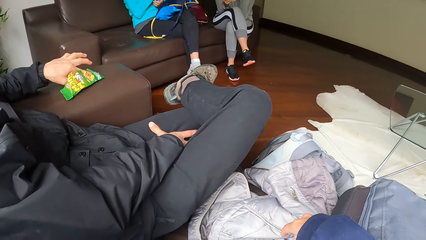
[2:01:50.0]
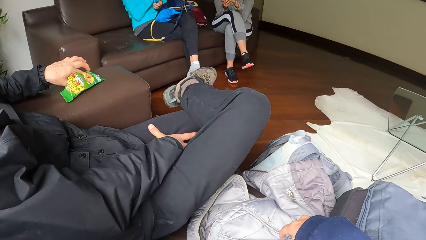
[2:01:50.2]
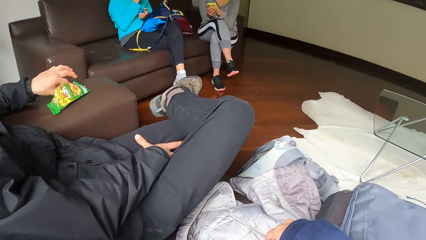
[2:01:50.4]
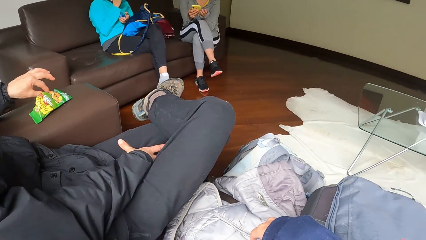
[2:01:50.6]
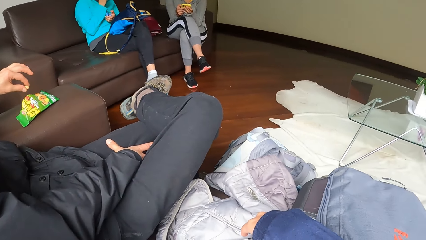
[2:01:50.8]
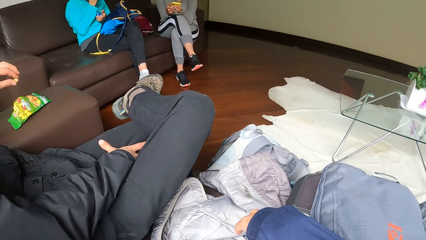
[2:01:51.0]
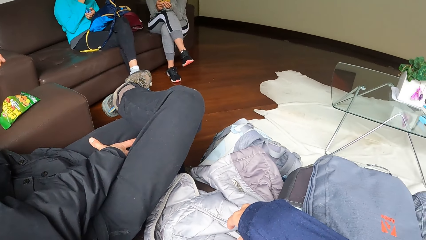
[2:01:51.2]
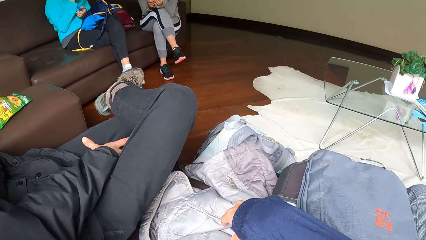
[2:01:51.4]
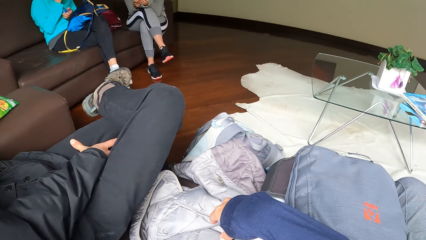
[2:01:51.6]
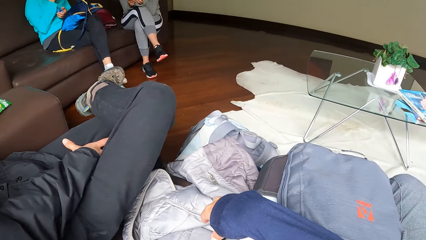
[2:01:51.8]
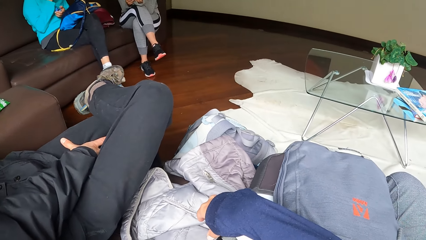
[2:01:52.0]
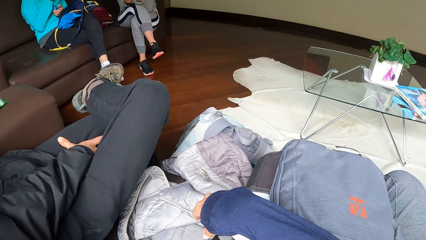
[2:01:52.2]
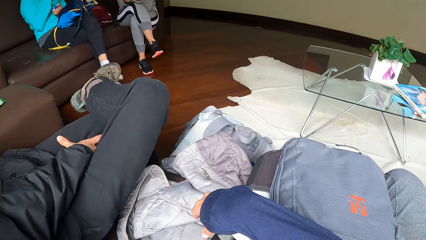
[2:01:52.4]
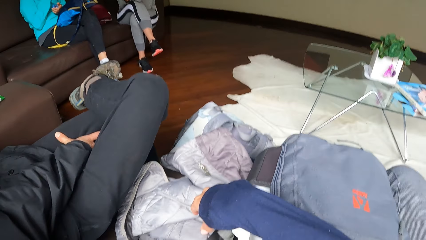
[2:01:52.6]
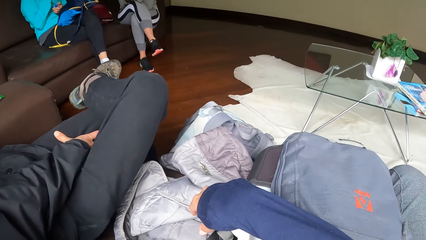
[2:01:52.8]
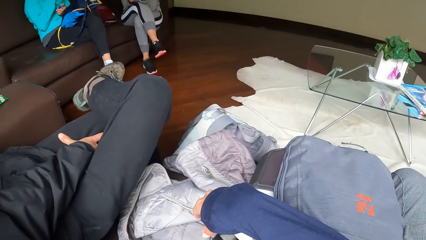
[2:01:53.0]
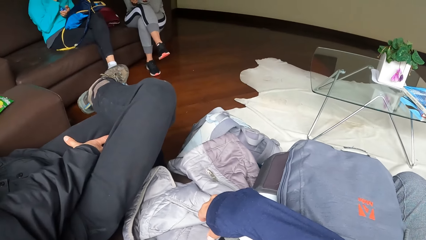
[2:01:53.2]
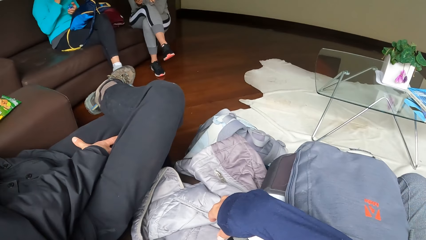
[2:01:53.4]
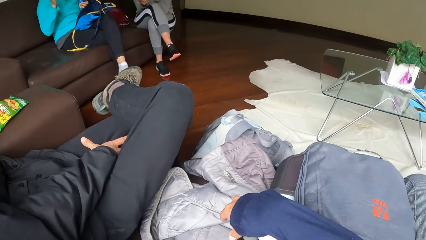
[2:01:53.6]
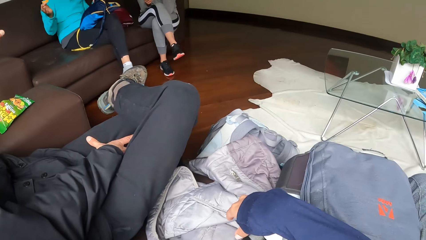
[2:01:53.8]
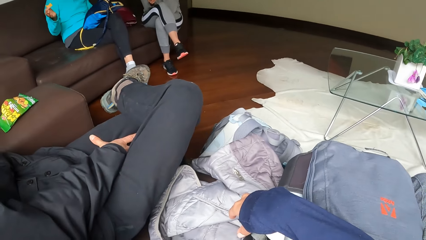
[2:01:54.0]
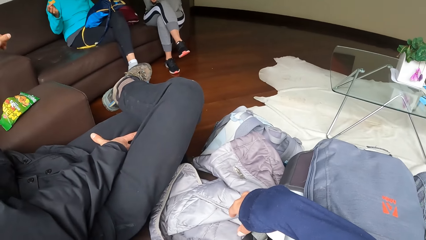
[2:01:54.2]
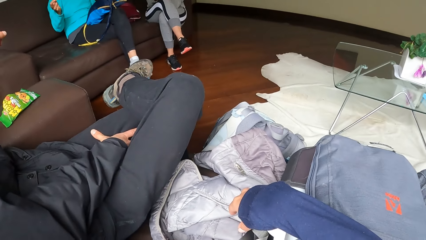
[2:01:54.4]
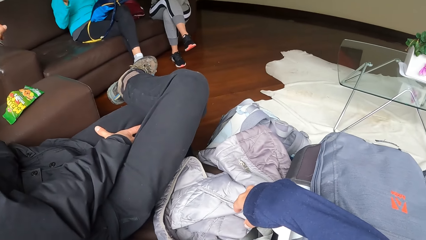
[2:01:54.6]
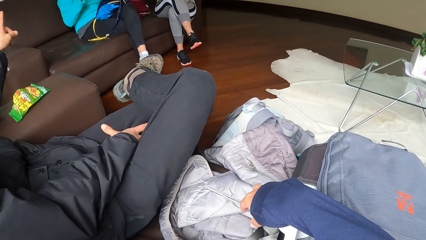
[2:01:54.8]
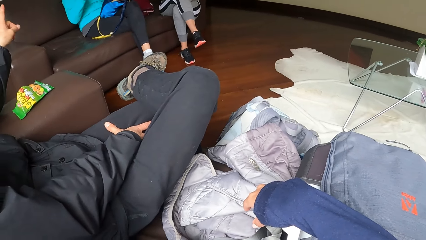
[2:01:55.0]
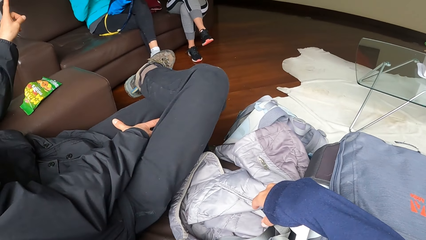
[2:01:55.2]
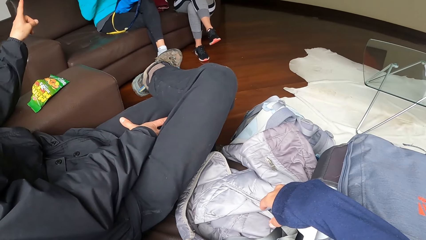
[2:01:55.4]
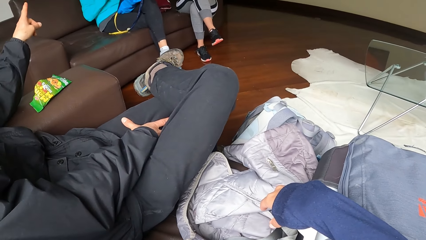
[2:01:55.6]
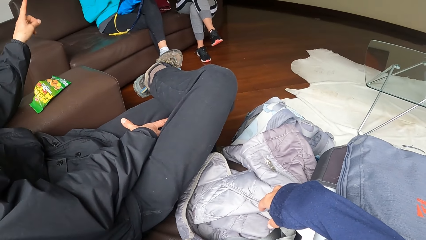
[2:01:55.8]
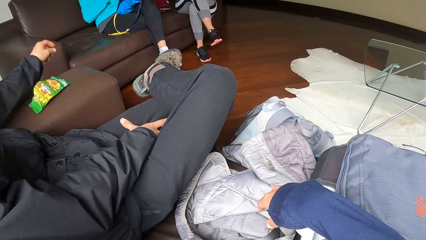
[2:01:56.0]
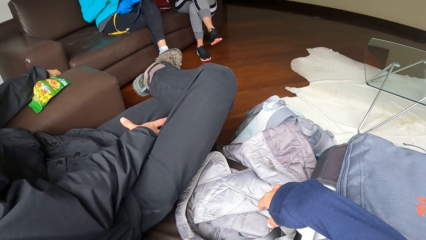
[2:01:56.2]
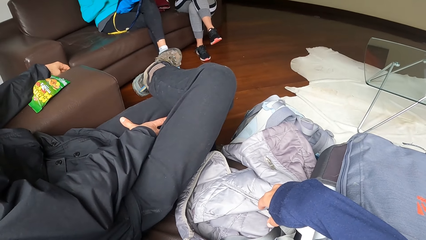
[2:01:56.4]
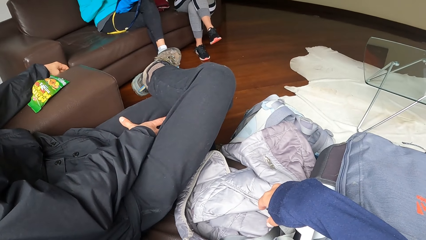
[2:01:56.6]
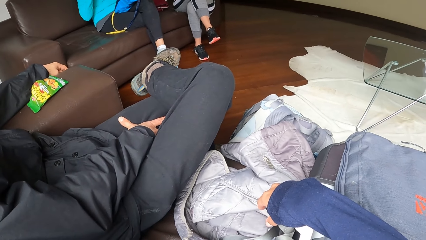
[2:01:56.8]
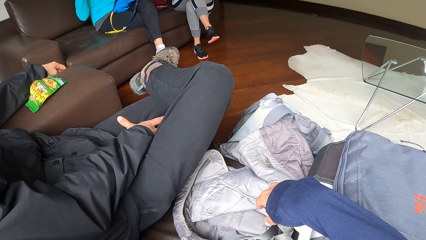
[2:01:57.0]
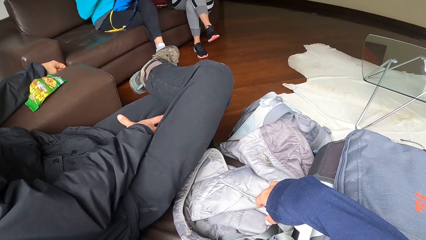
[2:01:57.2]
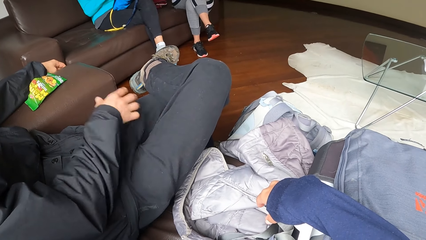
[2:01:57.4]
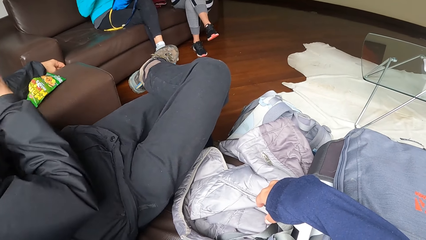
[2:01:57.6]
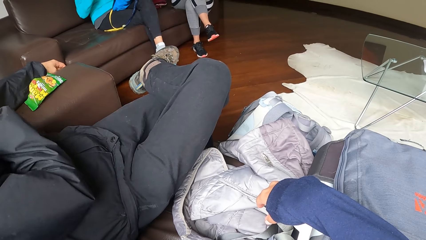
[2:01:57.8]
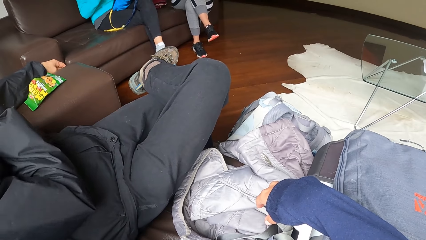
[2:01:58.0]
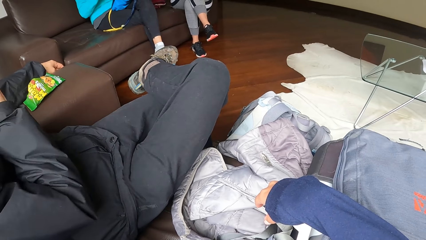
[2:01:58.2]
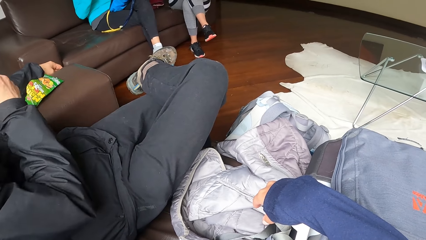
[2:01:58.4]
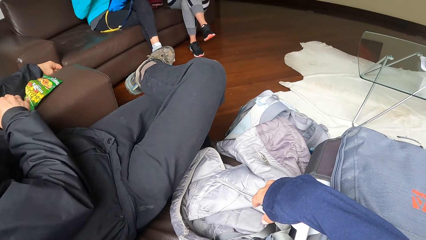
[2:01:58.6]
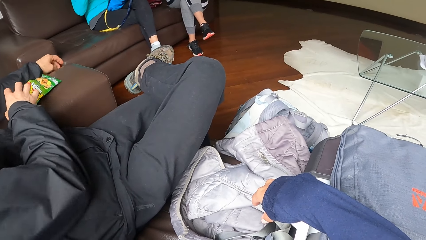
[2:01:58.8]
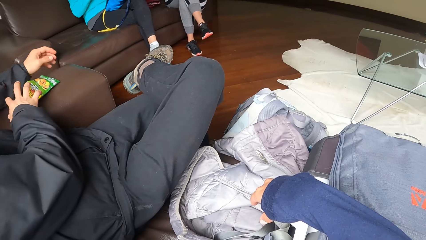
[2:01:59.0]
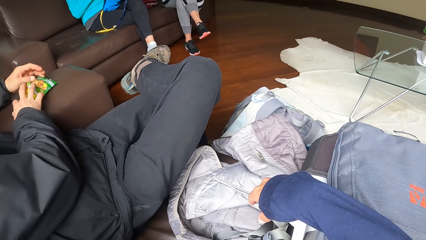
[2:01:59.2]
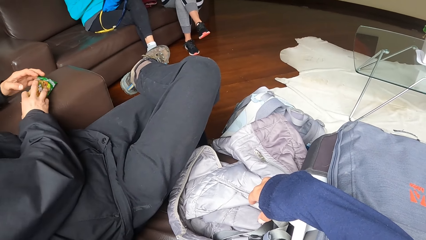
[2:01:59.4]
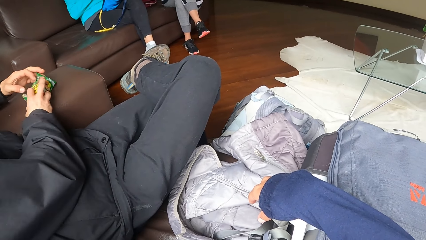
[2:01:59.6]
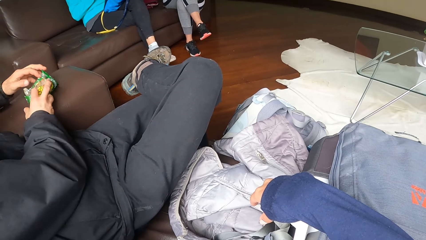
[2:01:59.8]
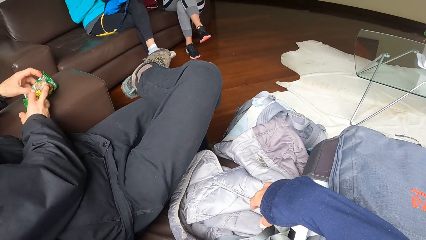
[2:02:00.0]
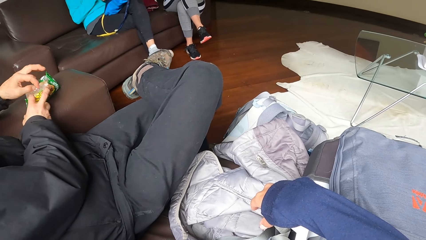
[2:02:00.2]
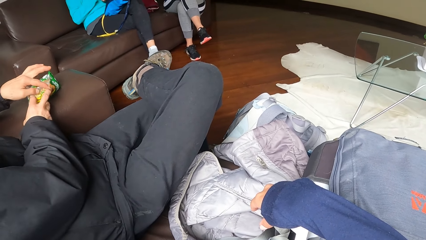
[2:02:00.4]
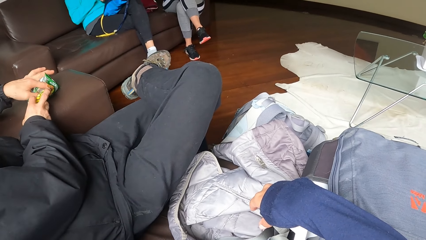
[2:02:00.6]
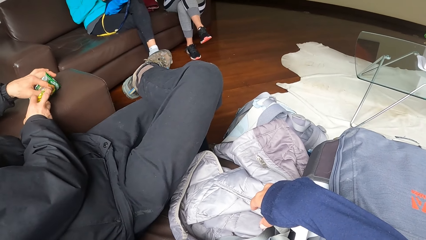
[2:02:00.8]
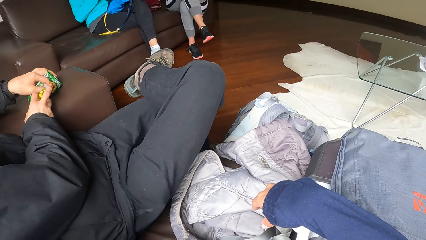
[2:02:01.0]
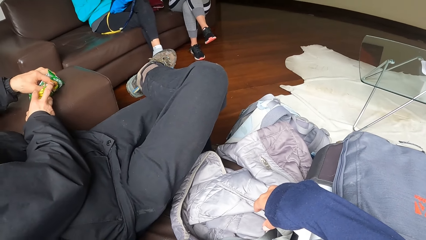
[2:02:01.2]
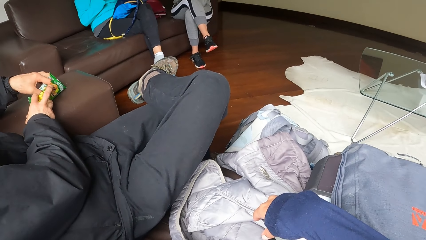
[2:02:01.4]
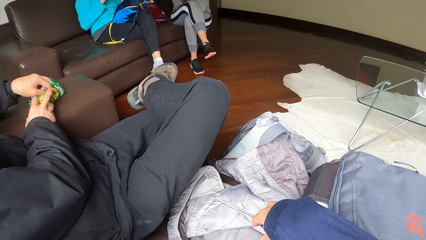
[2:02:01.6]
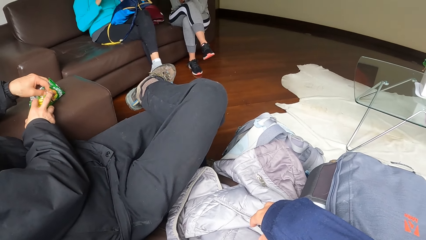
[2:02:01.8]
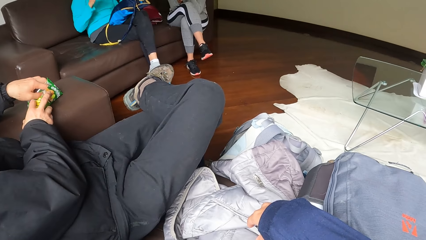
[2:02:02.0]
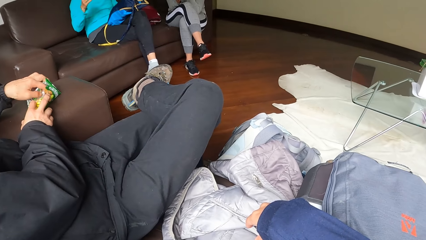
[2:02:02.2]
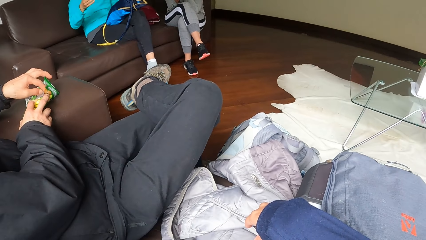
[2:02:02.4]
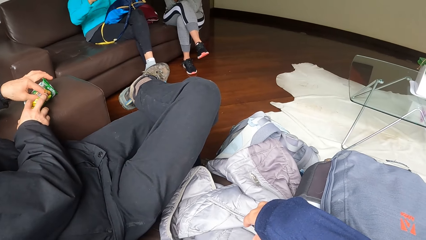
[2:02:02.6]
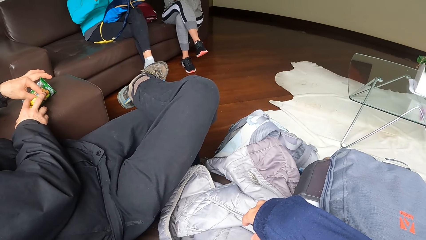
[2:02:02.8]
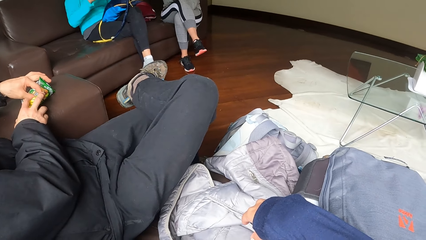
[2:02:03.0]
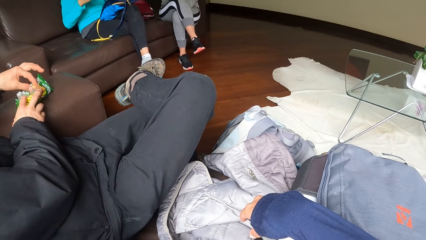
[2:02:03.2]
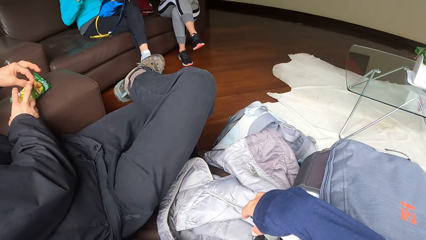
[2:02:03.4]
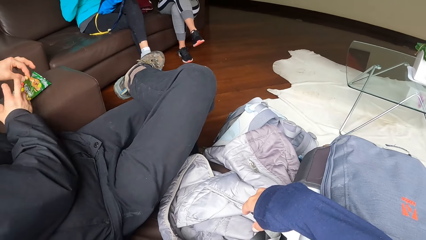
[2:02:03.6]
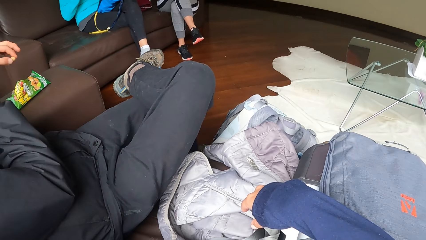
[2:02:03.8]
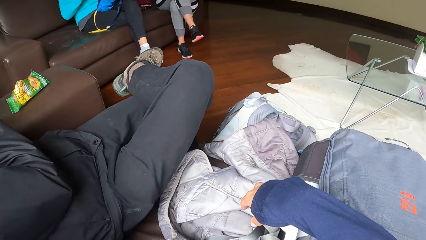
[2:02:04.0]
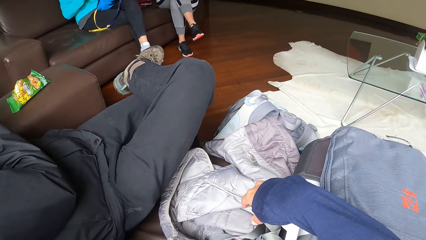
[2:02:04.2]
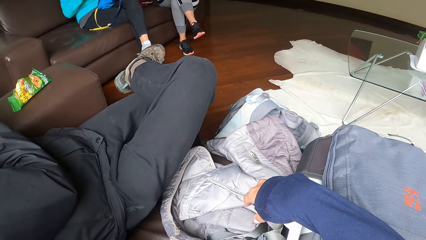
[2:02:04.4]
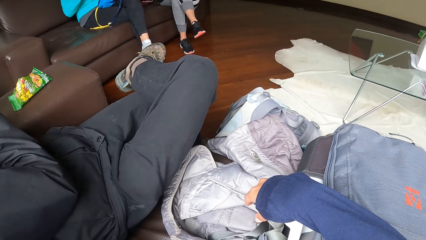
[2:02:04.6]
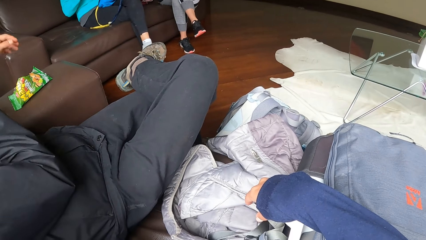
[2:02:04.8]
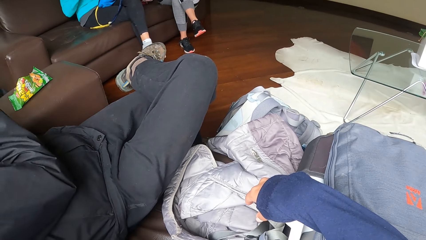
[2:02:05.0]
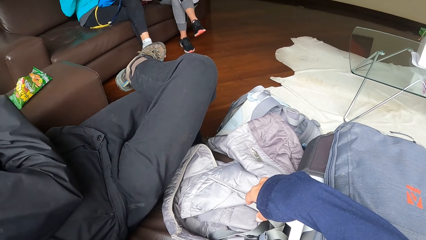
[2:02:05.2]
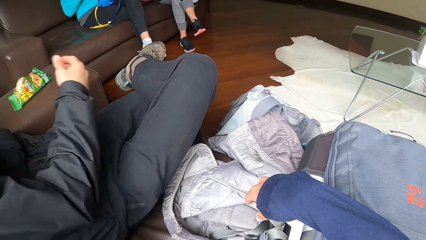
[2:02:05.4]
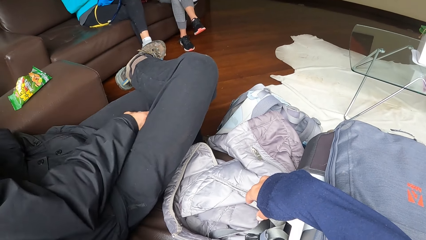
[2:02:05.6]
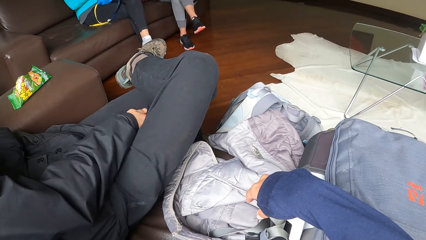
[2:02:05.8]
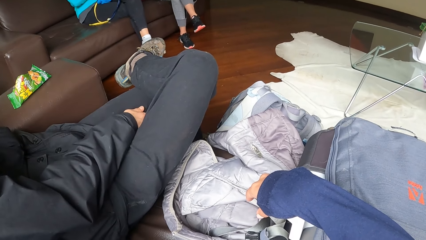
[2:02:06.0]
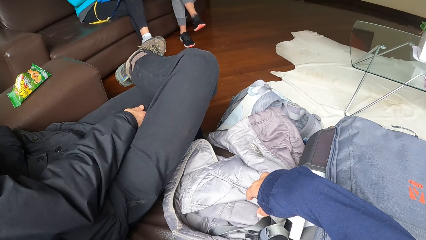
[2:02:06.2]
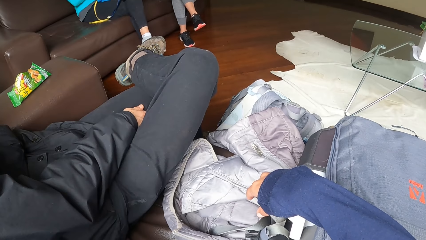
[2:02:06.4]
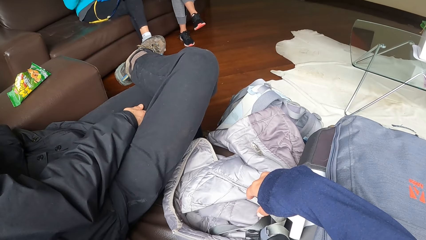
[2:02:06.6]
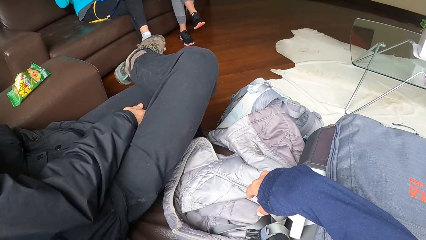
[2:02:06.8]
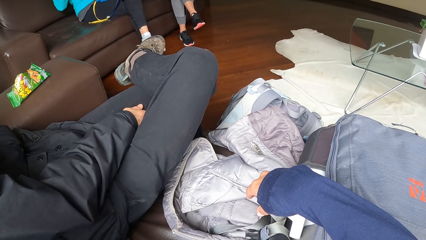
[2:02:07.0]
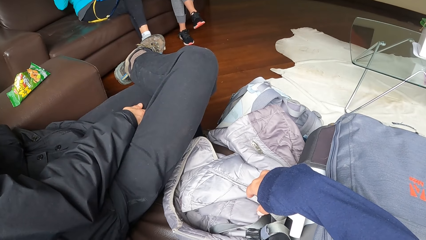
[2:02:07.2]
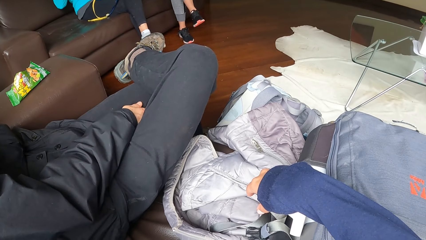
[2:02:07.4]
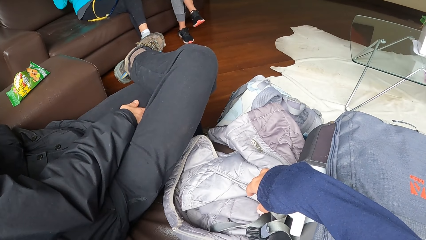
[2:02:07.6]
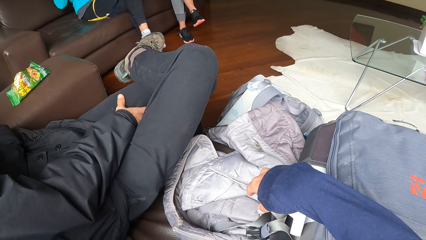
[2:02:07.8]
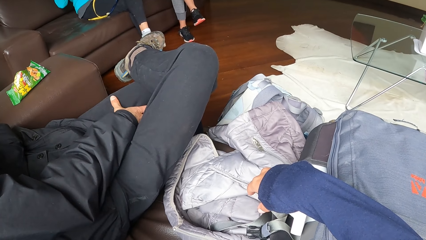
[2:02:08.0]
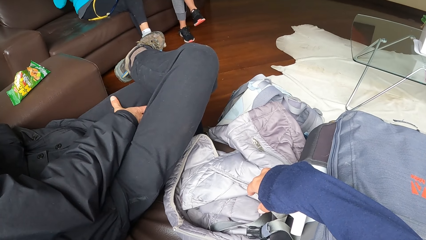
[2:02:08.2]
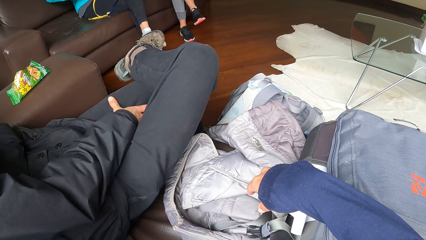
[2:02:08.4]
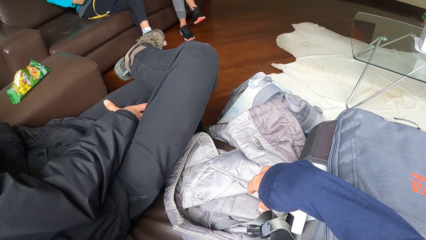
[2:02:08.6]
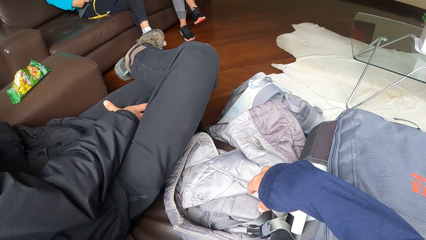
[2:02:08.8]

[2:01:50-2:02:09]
A man carries chips from the nylon with his right hand. The man raises his right hand. The man holds the chip nylon with his right hand. The man carries chips from the nylon with his right hand. The man raises his right hand and drops his right hand.
